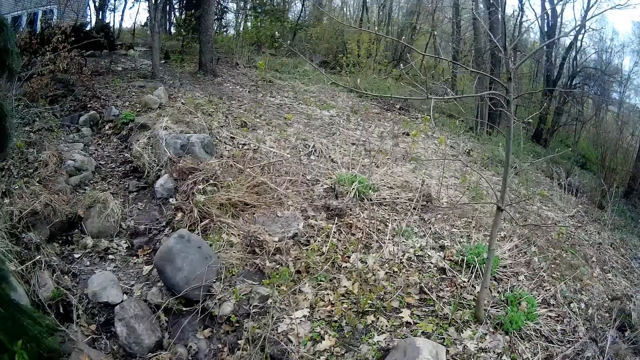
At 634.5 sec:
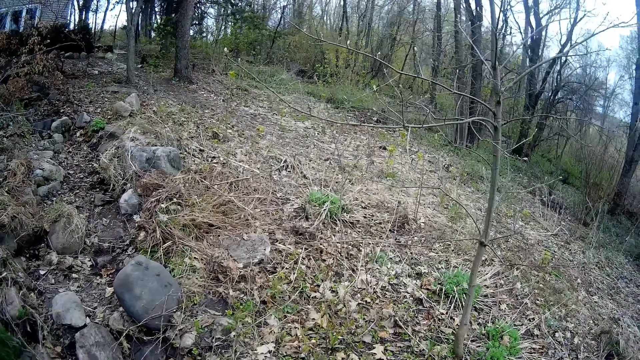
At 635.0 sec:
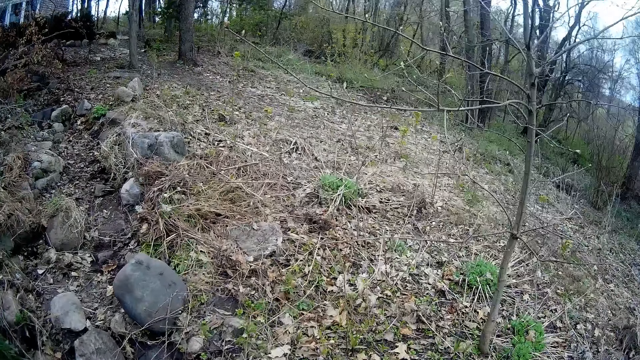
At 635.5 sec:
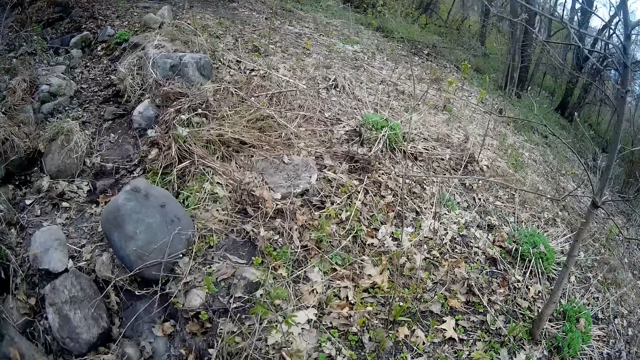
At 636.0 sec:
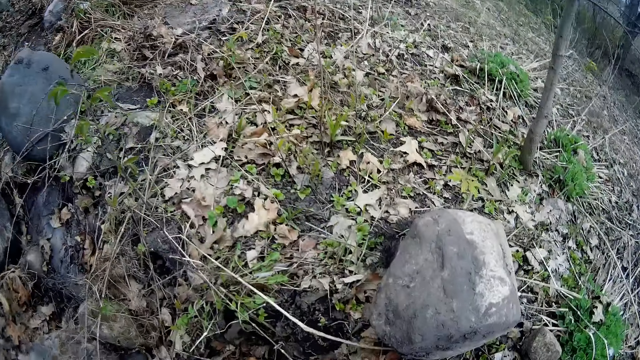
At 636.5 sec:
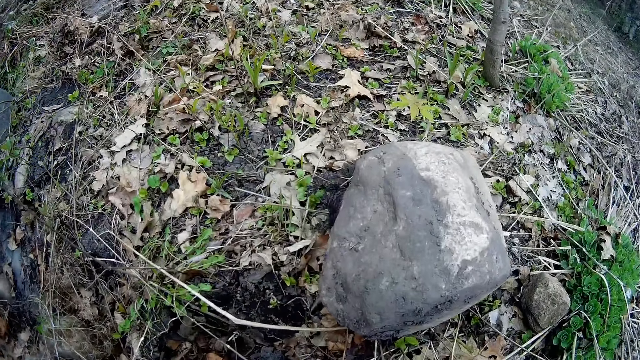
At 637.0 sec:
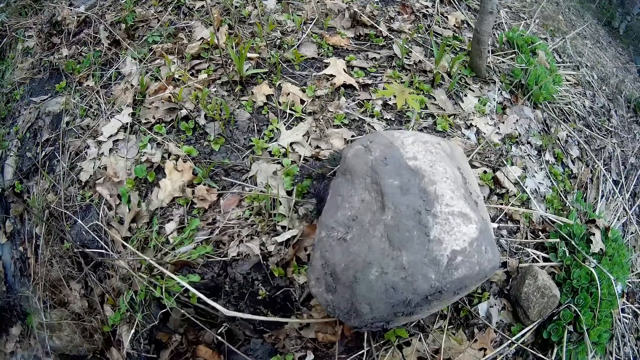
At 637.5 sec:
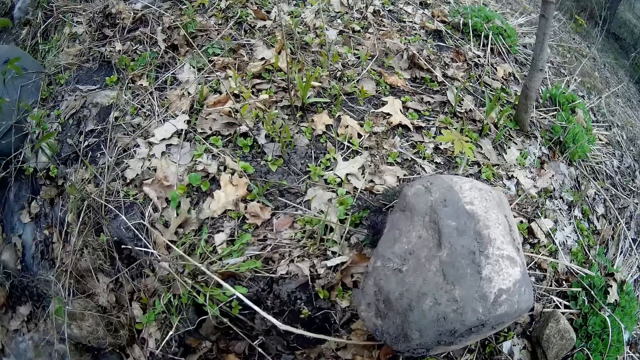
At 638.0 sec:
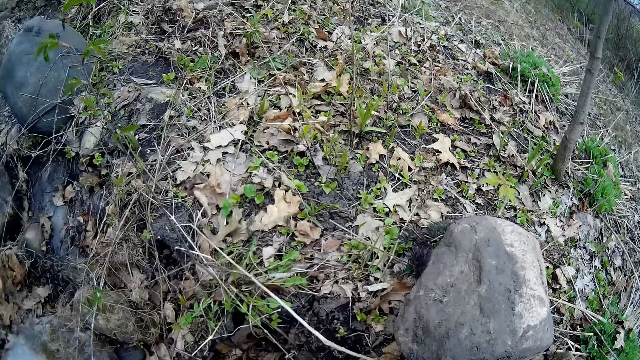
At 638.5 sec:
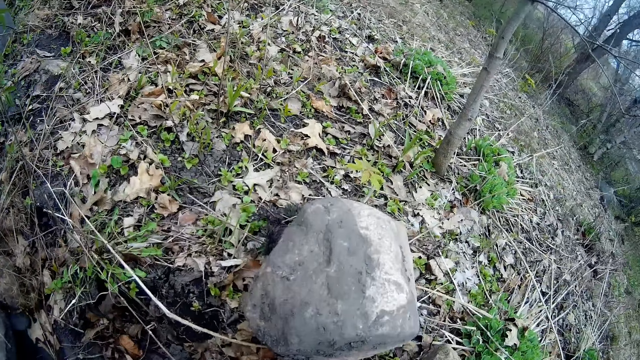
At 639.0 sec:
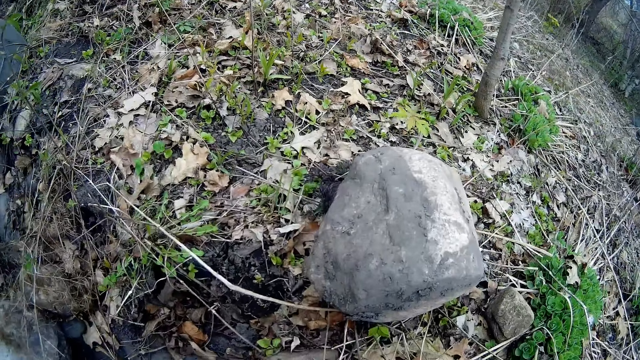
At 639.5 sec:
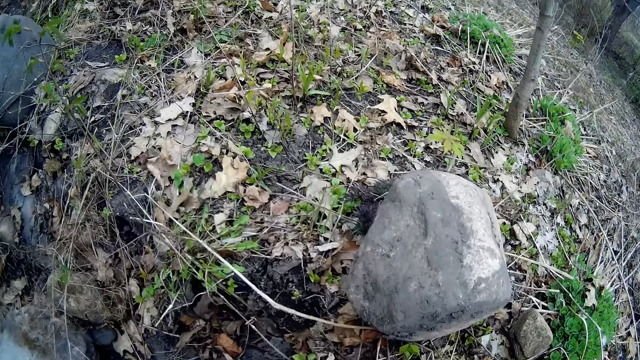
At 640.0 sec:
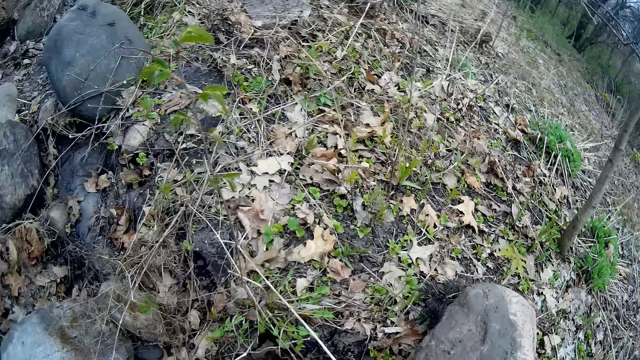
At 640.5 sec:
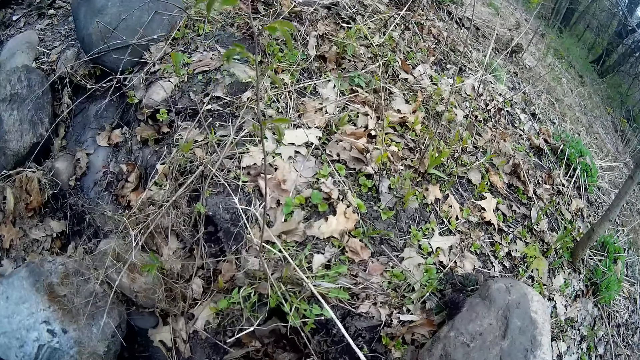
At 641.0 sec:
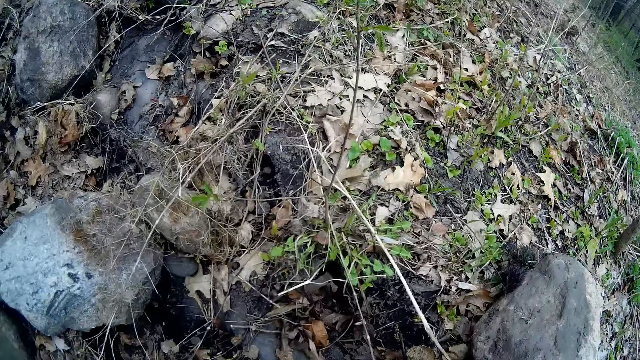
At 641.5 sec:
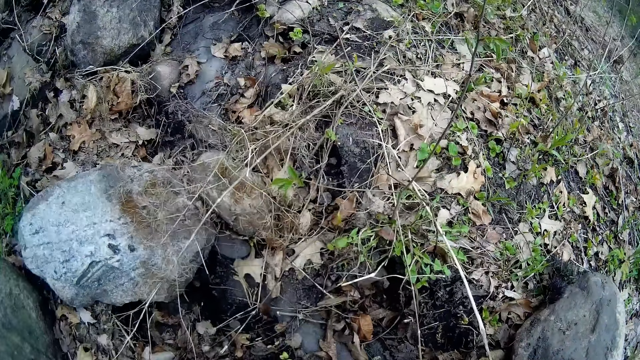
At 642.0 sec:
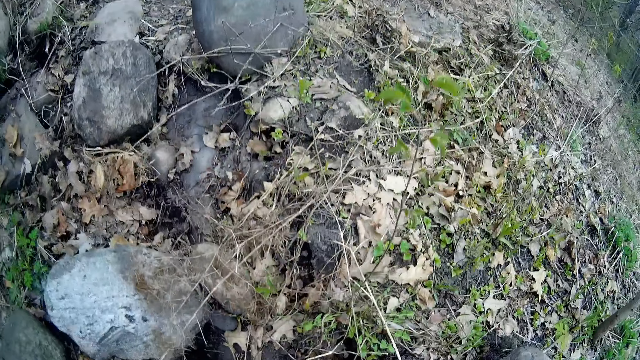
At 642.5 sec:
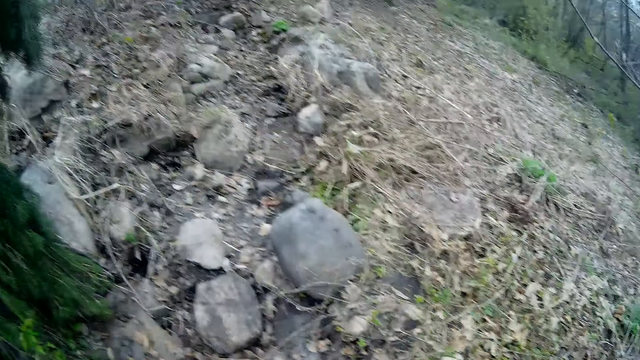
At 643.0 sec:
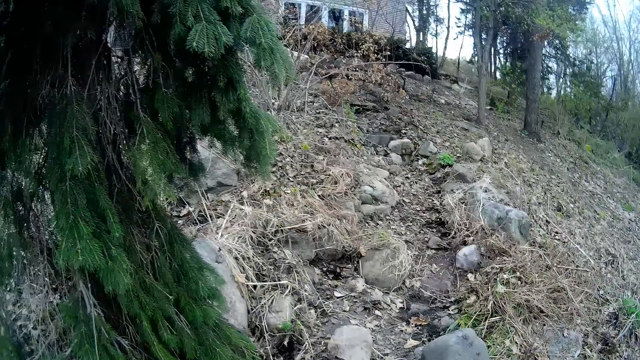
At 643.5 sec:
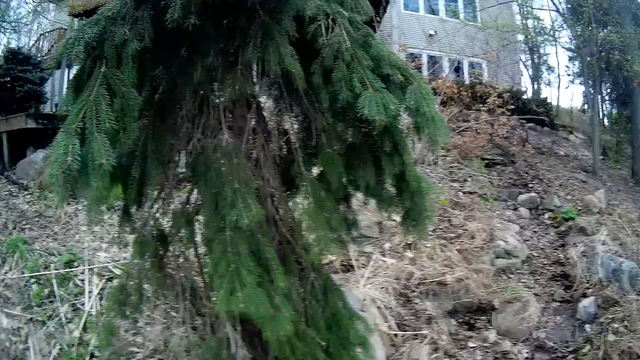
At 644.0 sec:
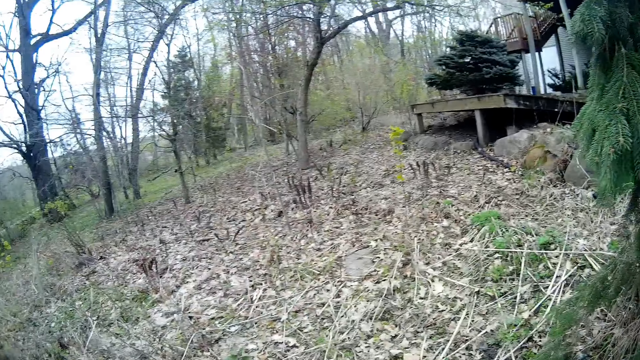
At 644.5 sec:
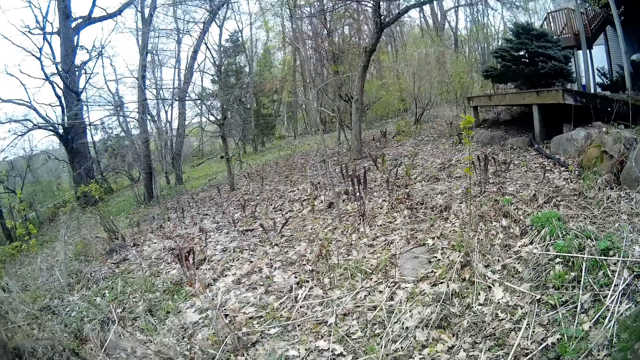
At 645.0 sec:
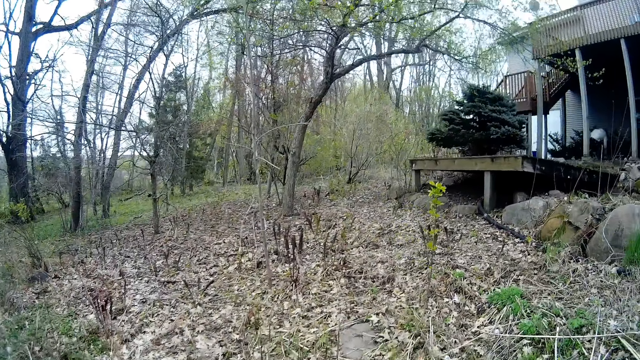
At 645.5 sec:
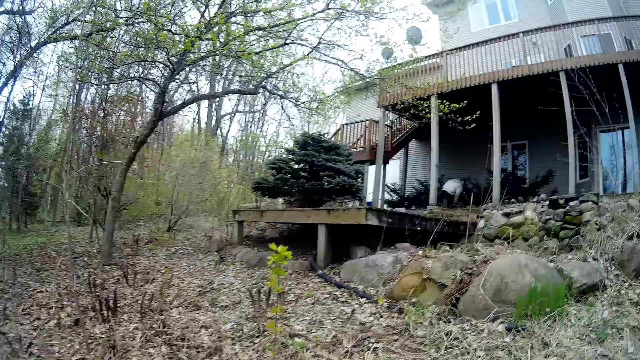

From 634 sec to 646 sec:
The camera wearer picks up a stone with her right hand.

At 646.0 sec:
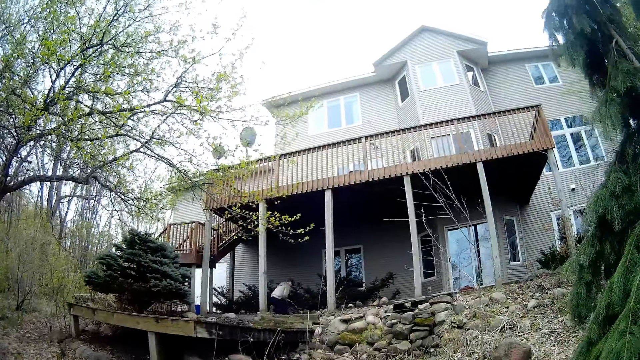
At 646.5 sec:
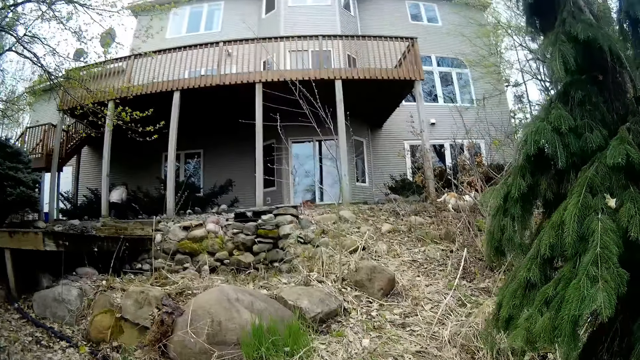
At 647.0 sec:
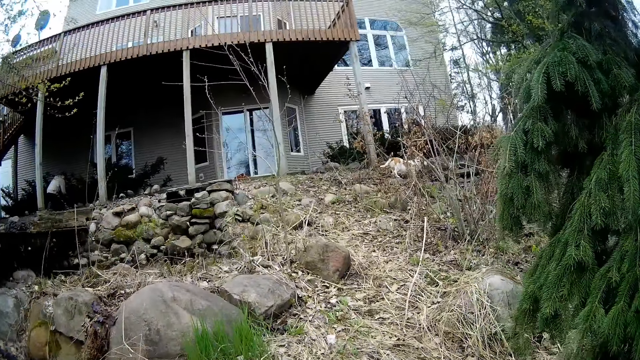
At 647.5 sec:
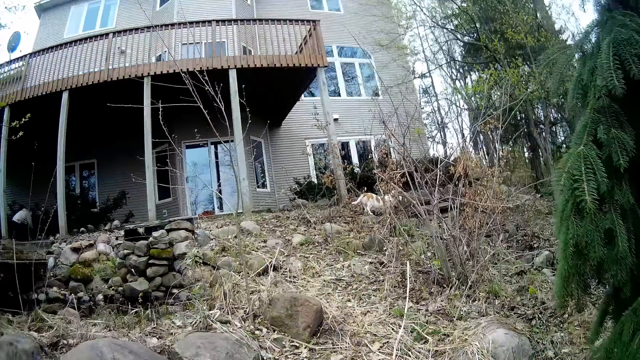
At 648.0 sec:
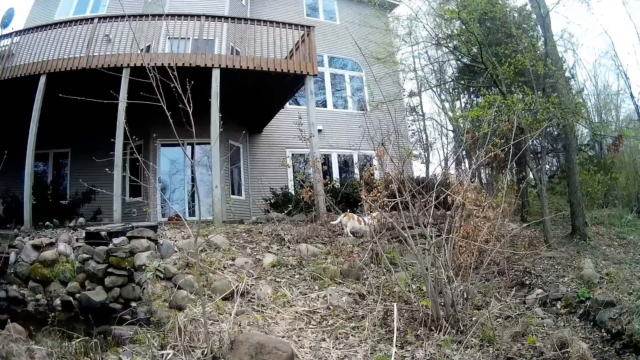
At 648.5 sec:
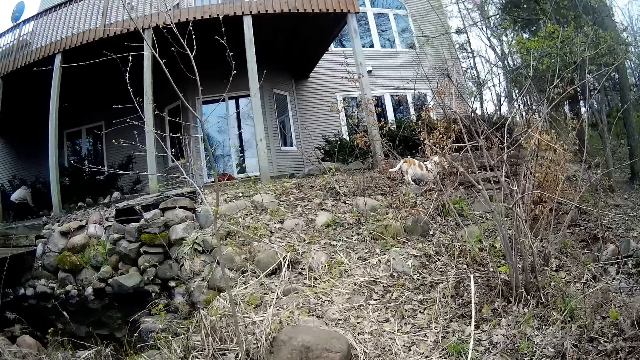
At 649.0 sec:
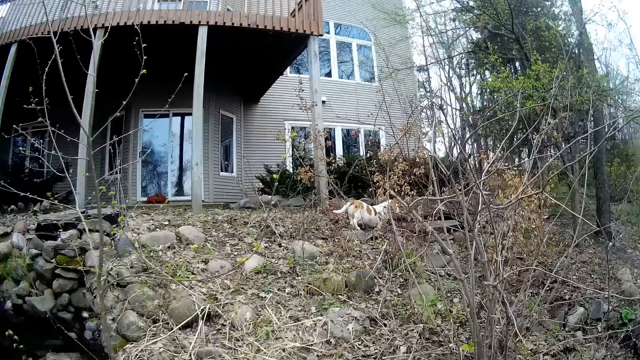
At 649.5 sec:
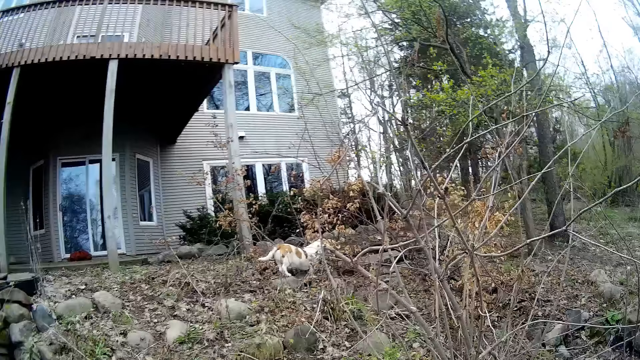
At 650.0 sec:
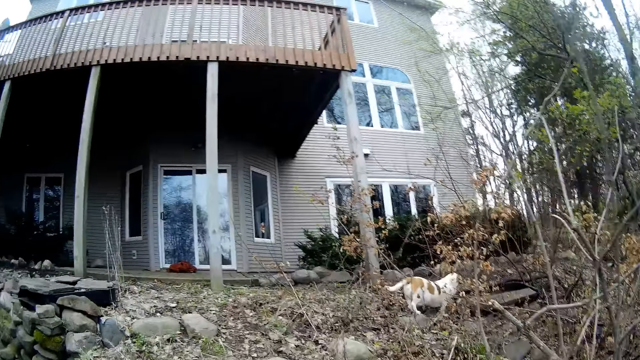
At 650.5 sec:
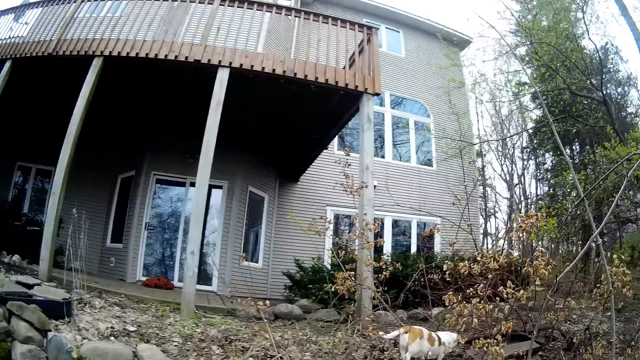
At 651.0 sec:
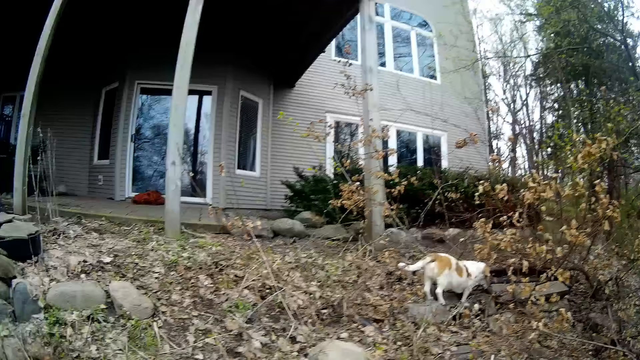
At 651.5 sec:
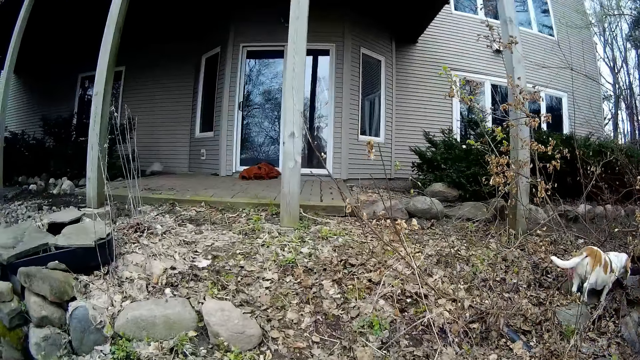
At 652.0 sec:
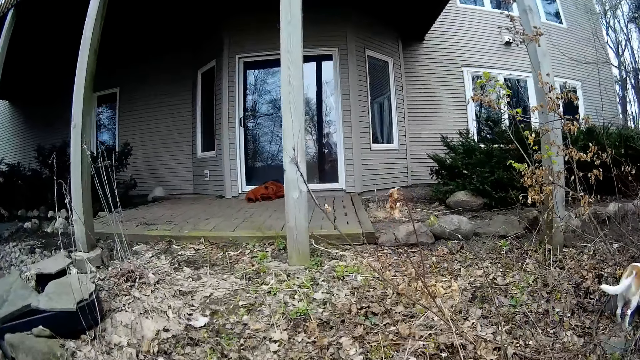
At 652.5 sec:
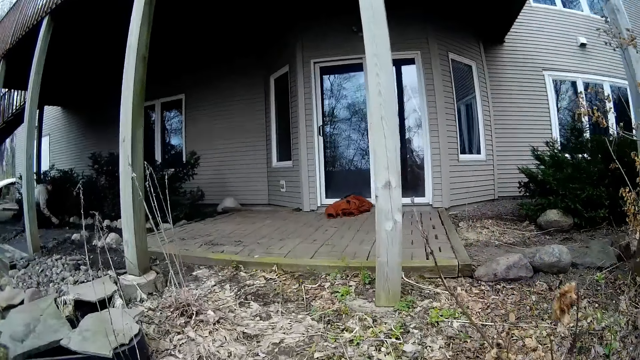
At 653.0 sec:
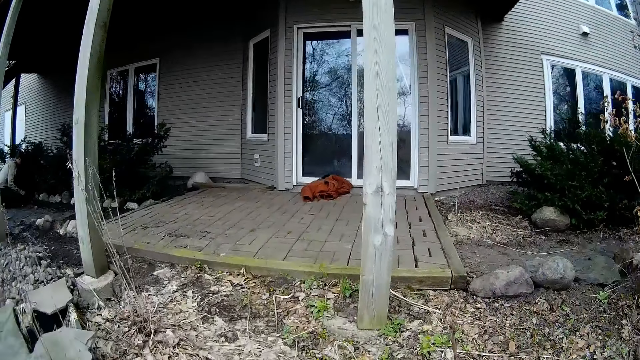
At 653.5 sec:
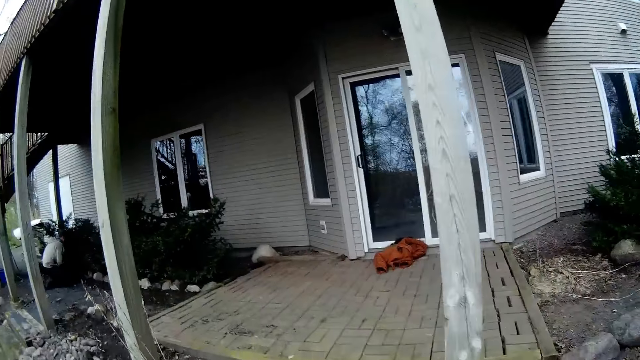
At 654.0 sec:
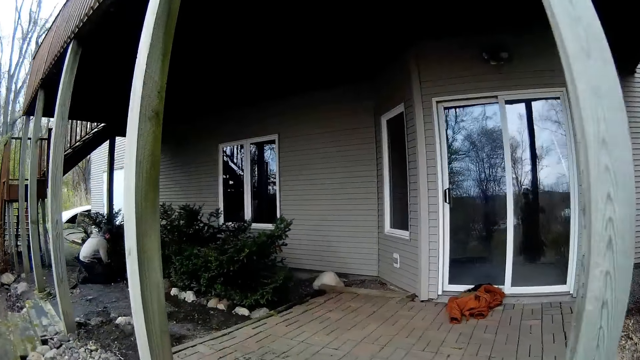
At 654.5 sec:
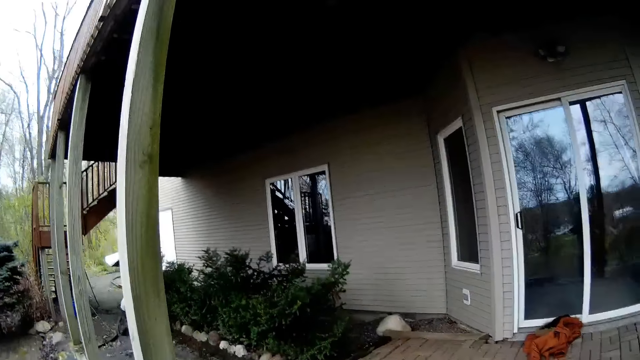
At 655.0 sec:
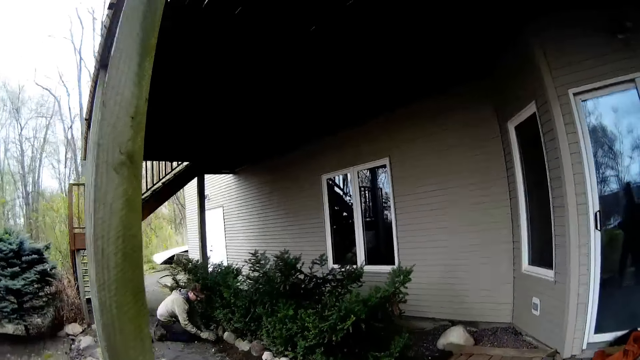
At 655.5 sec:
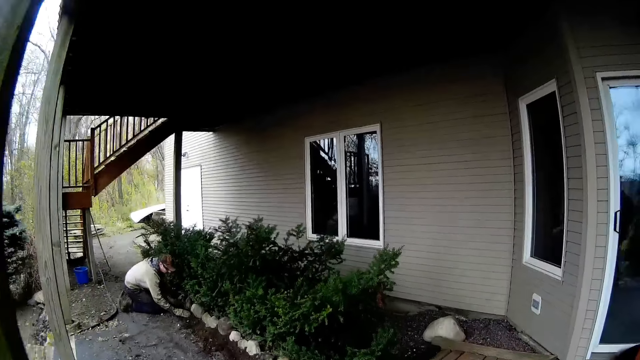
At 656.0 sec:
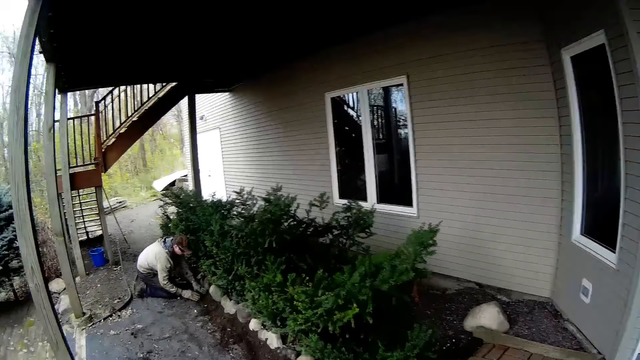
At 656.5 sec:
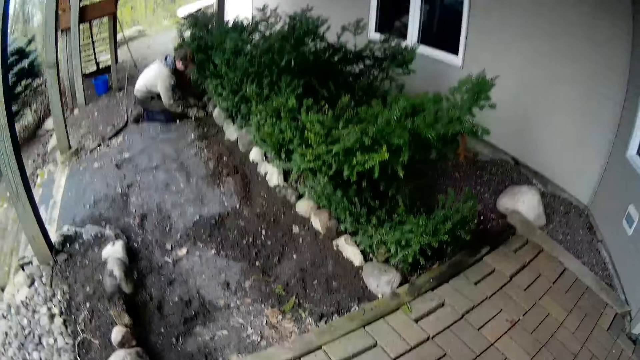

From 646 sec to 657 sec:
A man gathers the soil with his hand.
